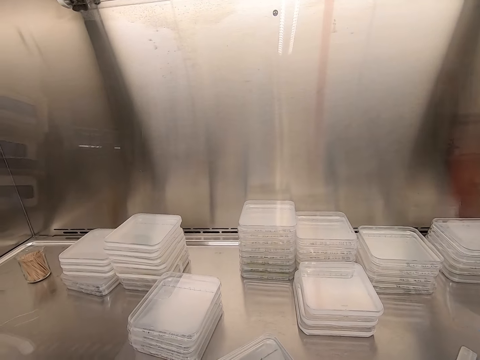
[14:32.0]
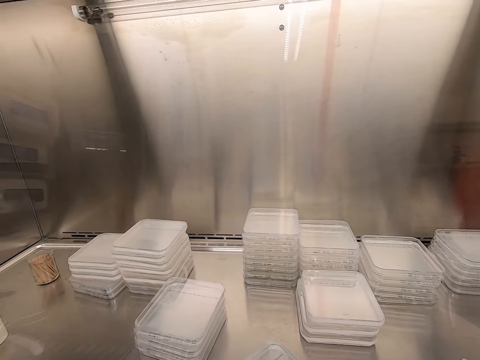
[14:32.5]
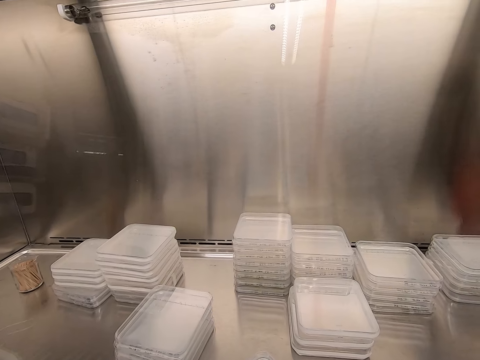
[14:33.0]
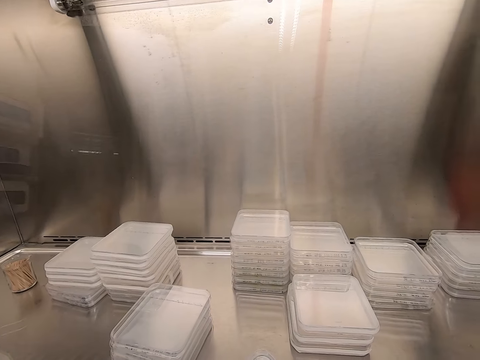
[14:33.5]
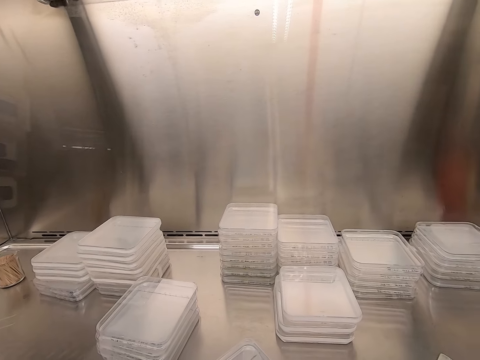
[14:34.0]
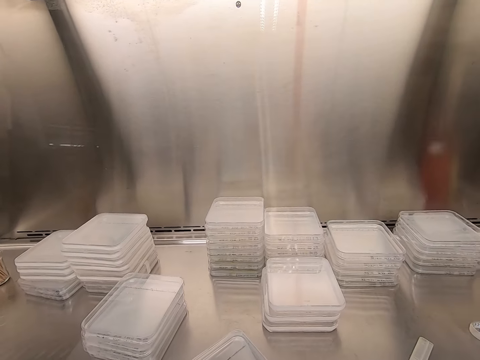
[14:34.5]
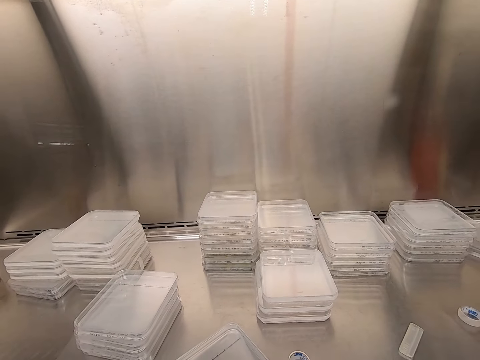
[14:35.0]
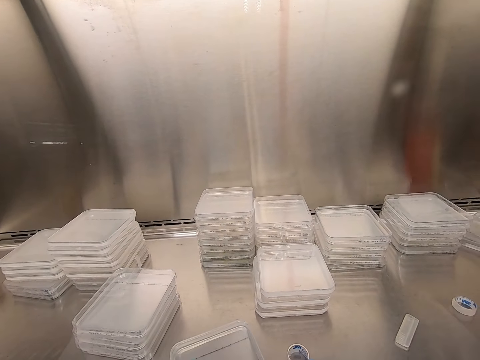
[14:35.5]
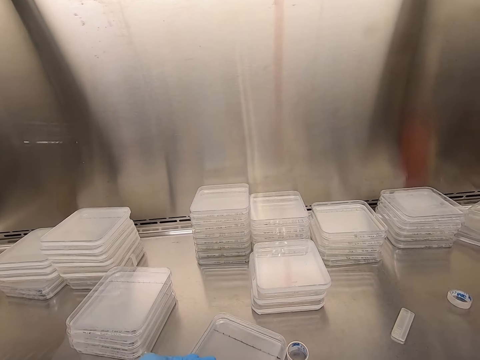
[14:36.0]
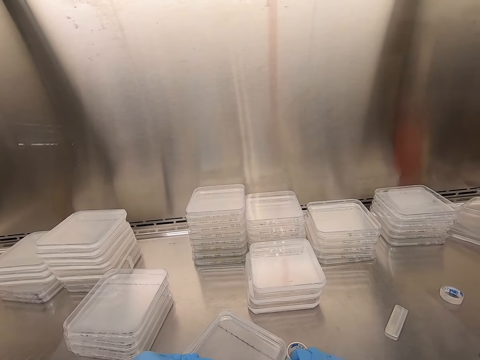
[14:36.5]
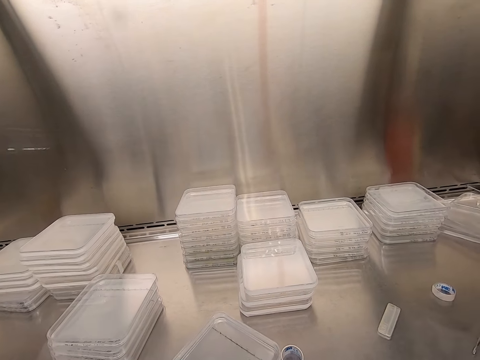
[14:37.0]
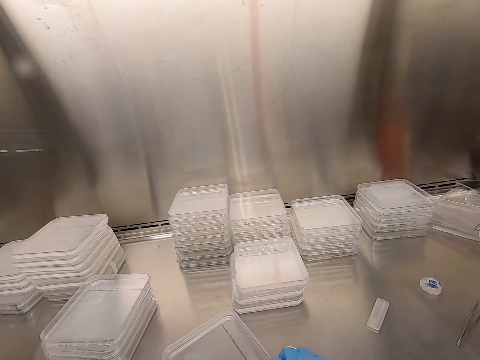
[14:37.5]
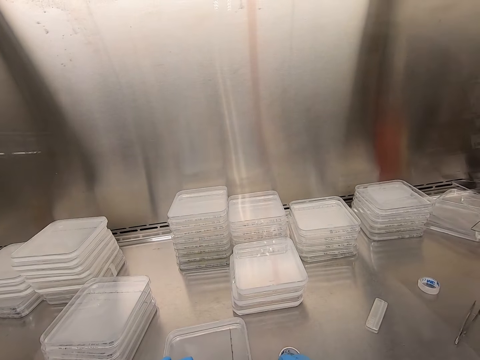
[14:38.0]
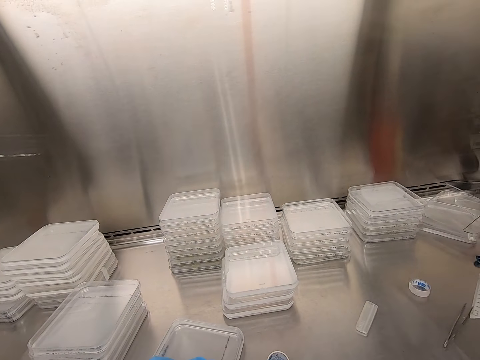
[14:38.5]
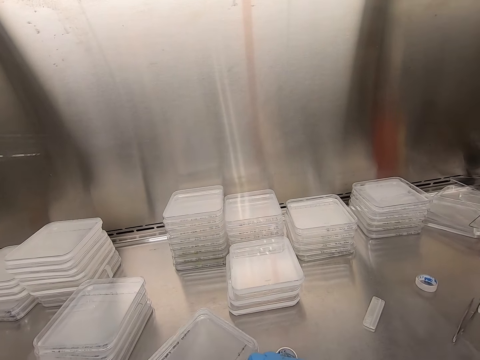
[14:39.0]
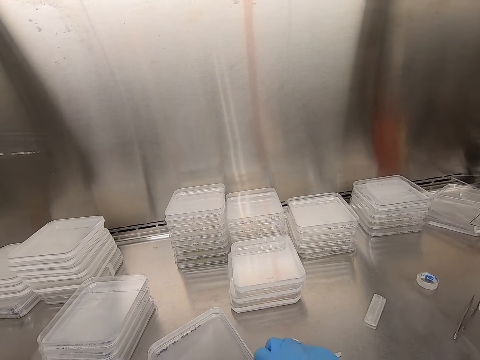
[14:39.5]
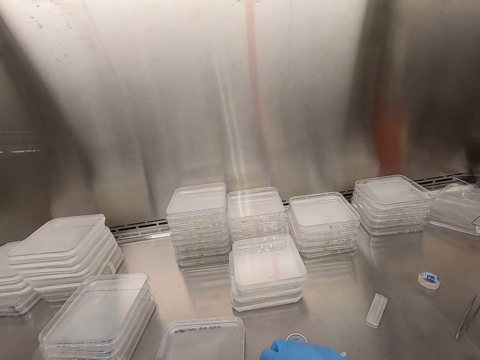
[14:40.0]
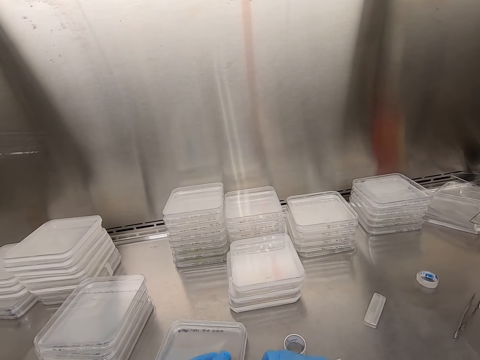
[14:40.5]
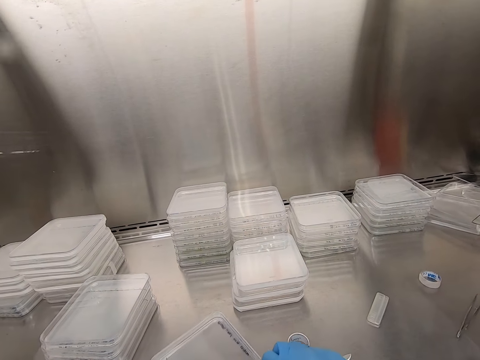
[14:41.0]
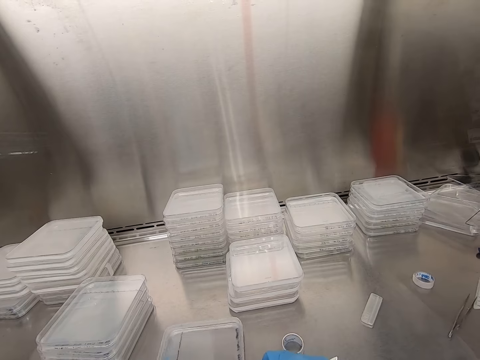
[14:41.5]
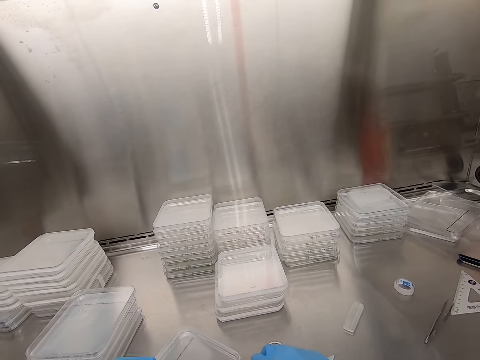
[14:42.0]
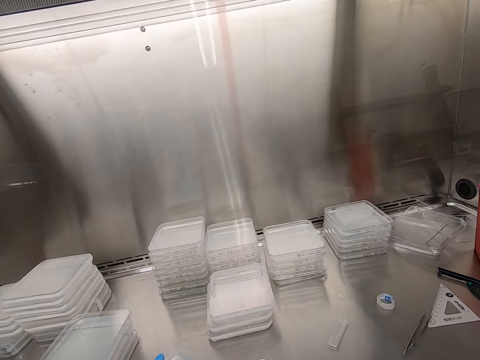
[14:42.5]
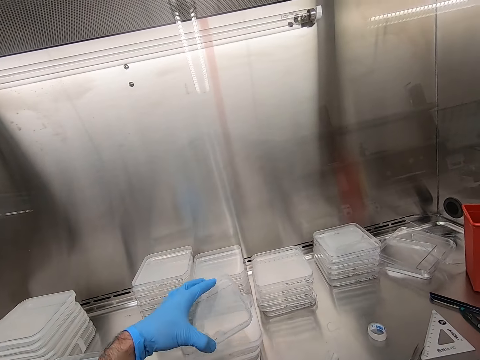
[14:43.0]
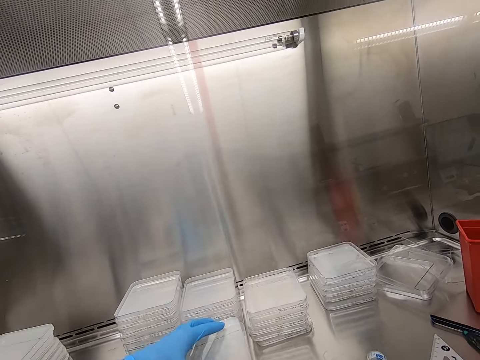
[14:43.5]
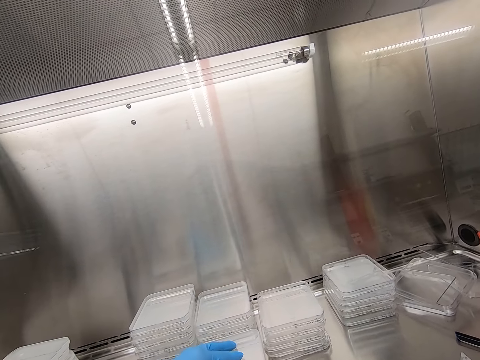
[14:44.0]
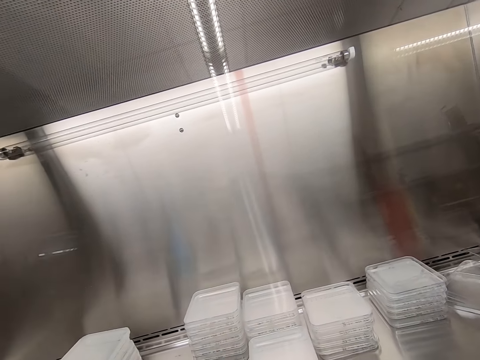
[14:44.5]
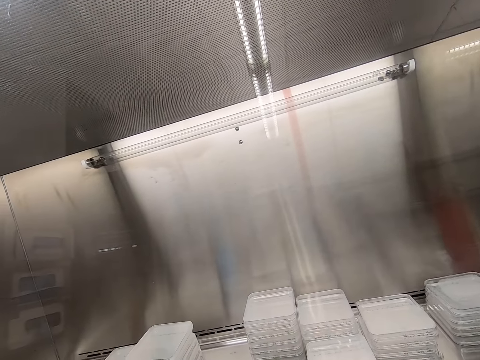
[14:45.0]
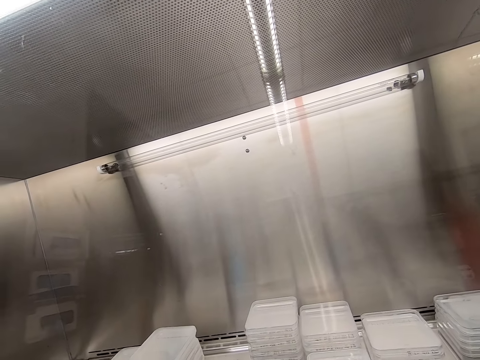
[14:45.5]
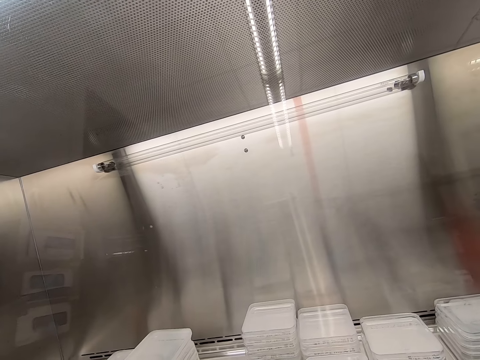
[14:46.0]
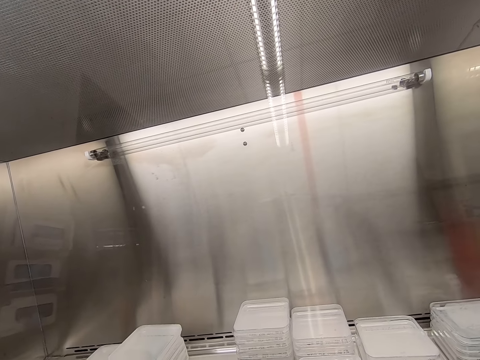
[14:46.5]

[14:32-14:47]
The camera wearer cuts the cello tape in the lid. They seal the lid with the cello tape. They pile up a container.

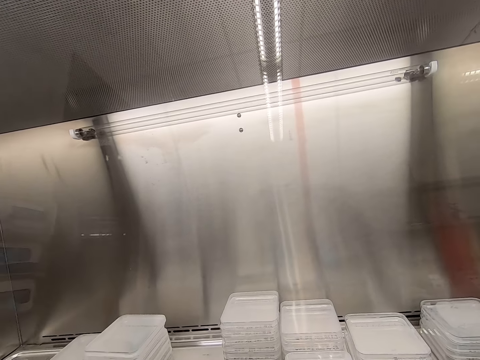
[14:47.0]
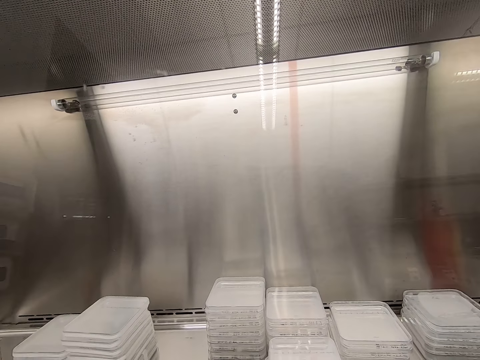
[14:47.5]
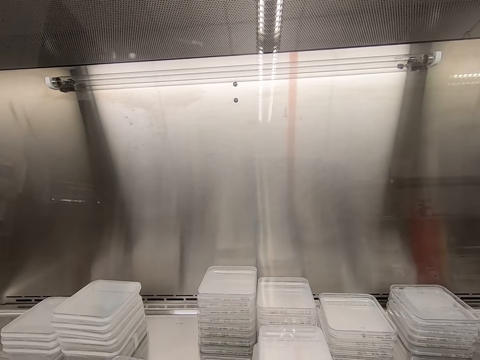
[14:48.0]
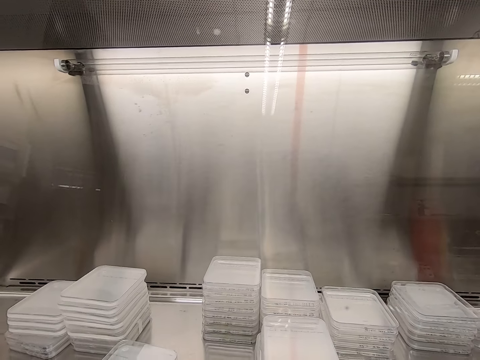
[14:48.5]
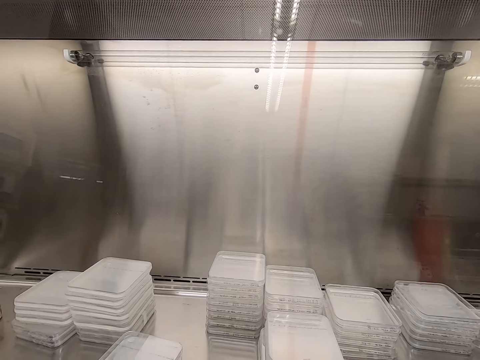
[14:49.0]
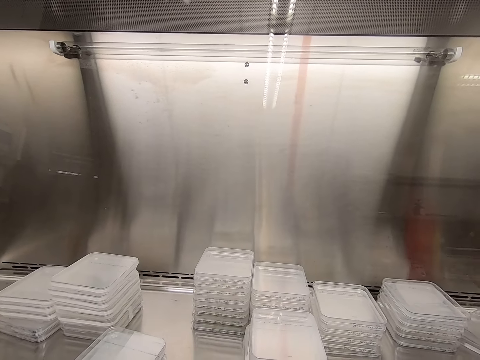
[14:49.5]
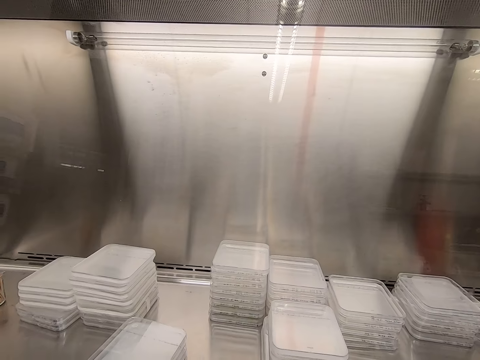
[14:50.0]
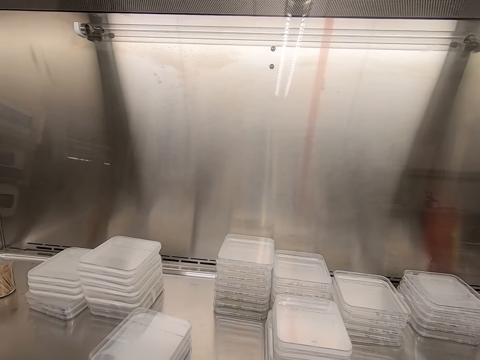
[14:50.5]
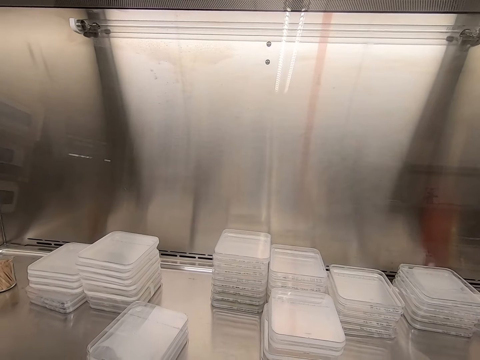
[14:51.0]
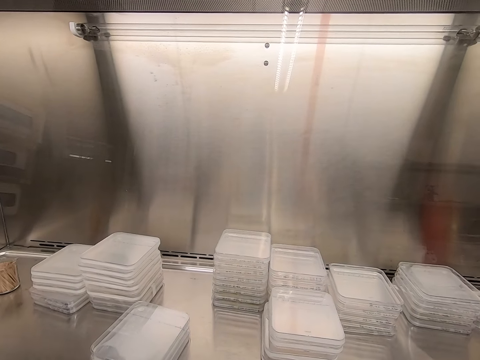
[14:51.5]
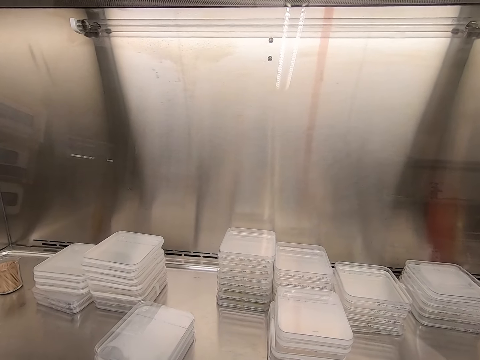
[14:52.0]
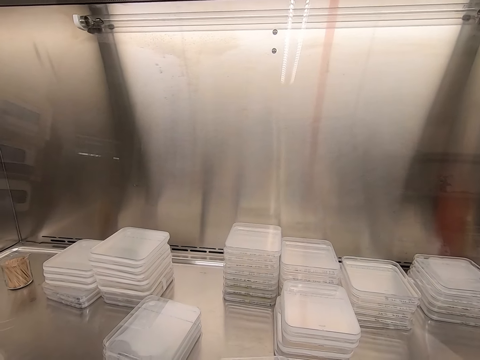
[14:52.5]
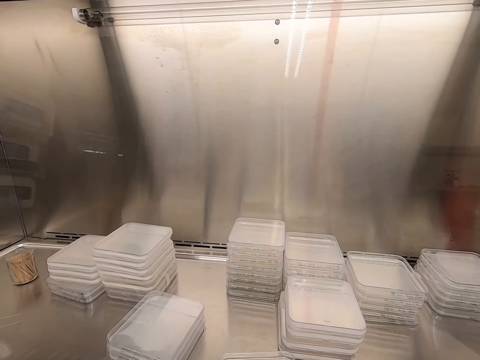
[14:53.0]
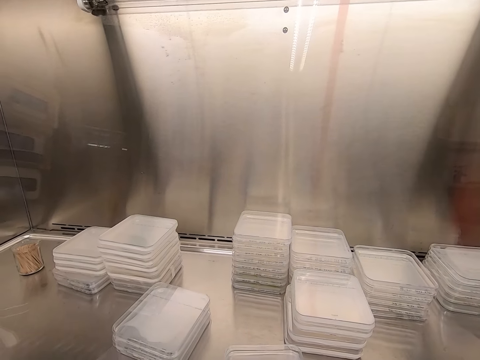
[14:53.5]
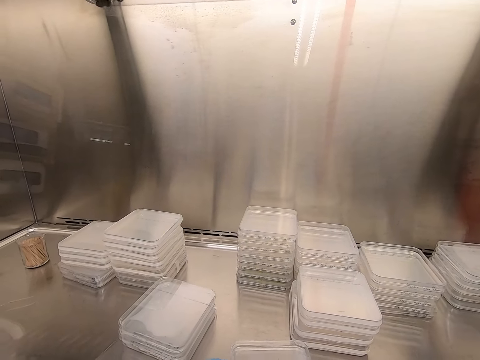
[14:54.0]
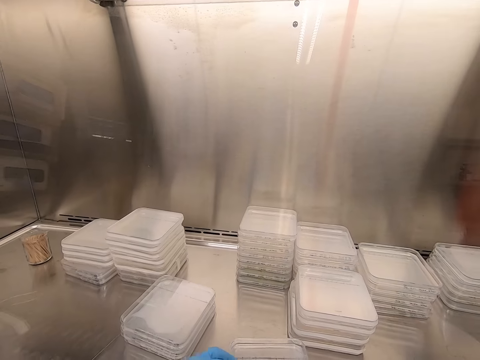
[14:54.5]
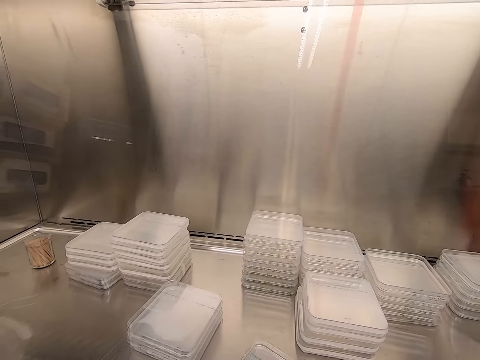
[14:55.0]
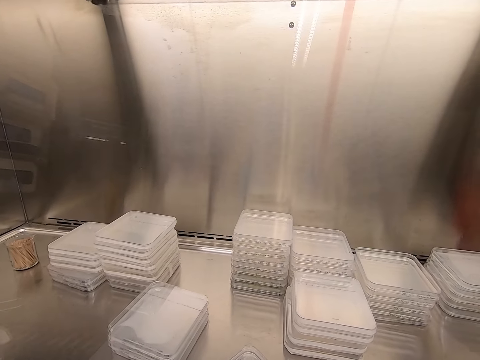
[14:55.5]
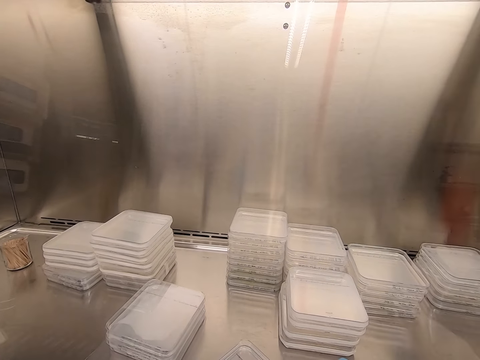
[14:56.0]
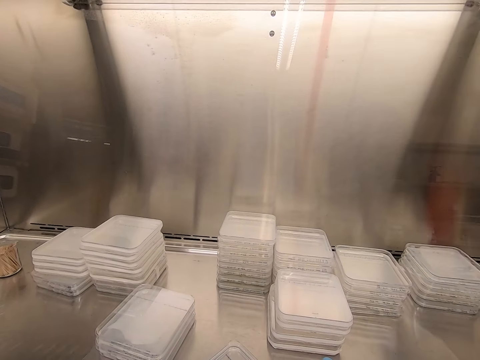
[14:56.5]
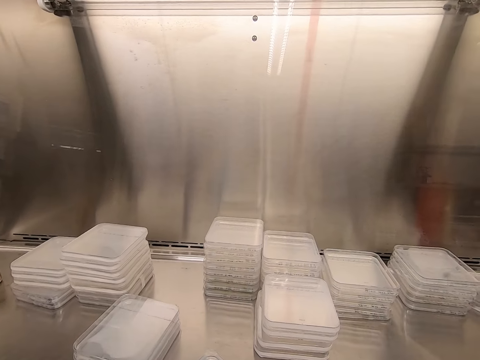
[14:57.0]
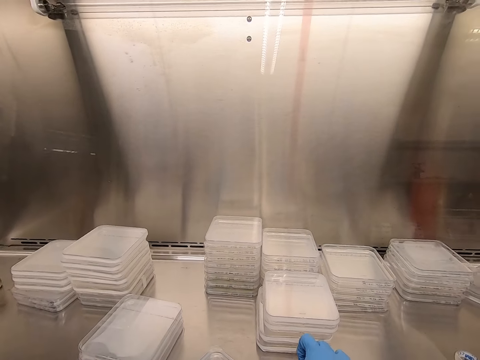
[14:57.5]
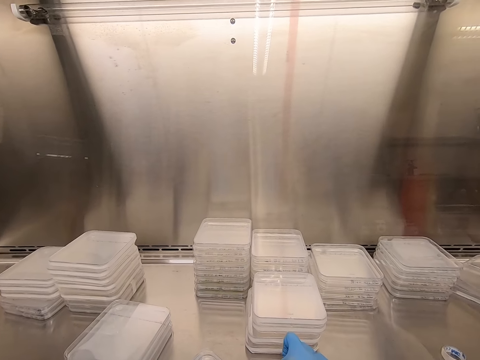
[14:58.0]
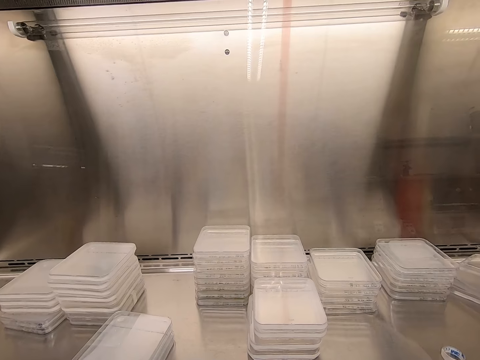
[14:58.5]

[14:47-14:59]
The camera wearer seals a container.
